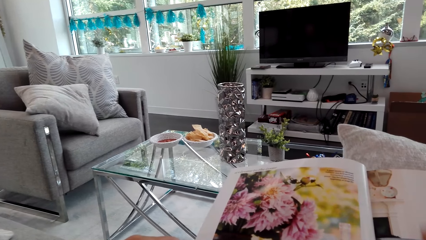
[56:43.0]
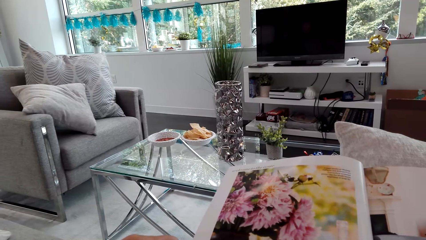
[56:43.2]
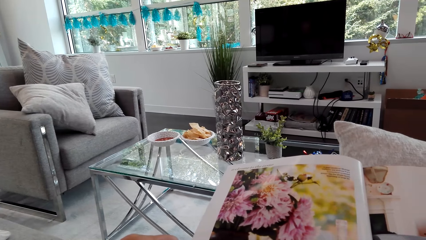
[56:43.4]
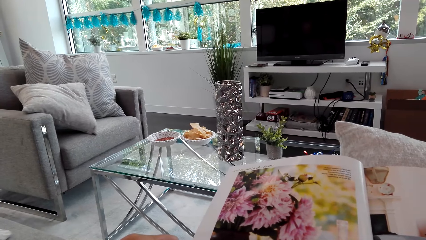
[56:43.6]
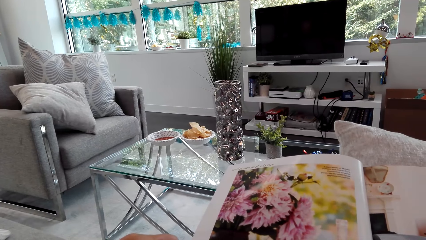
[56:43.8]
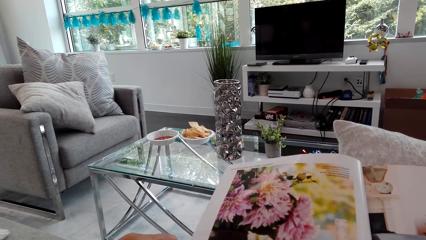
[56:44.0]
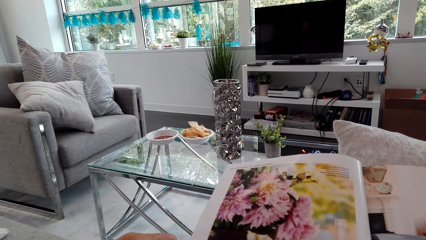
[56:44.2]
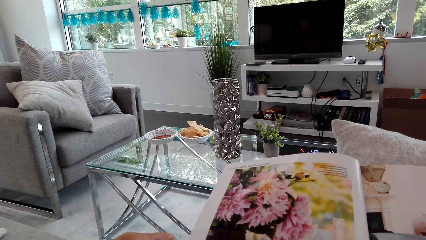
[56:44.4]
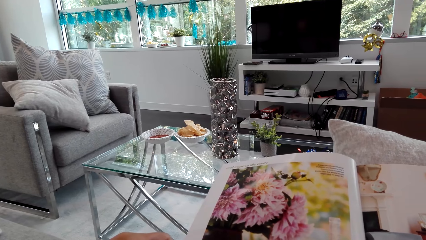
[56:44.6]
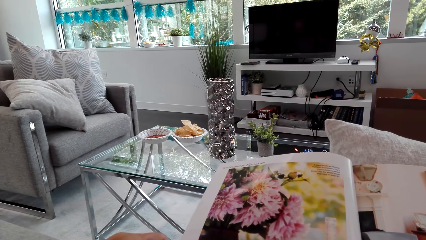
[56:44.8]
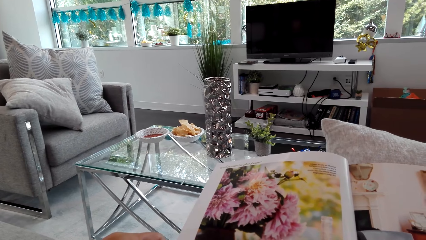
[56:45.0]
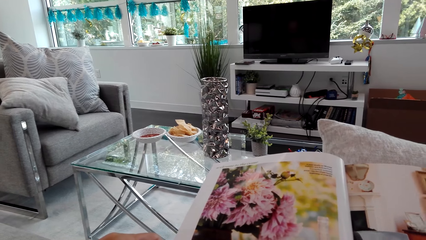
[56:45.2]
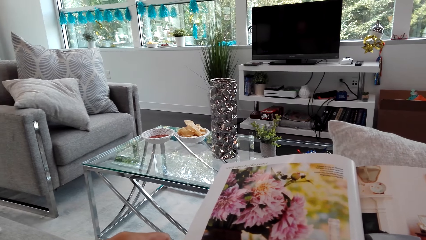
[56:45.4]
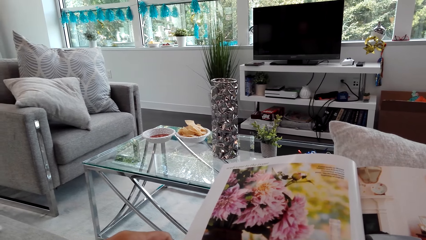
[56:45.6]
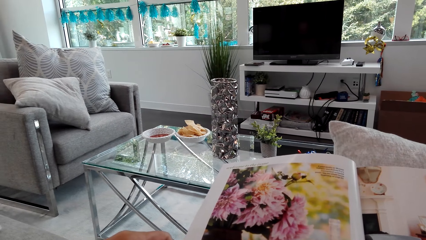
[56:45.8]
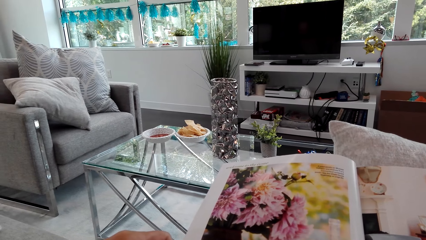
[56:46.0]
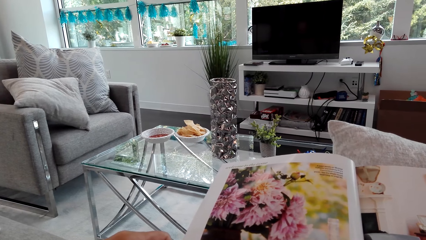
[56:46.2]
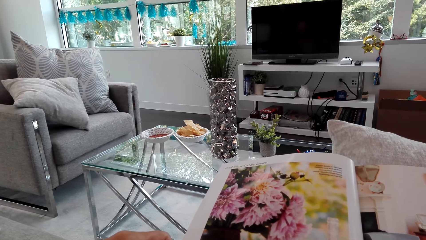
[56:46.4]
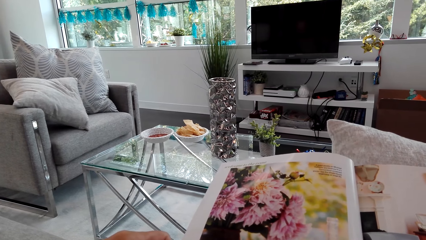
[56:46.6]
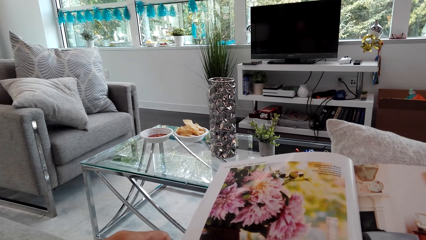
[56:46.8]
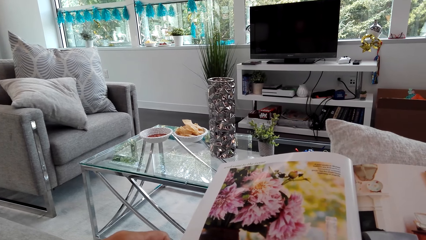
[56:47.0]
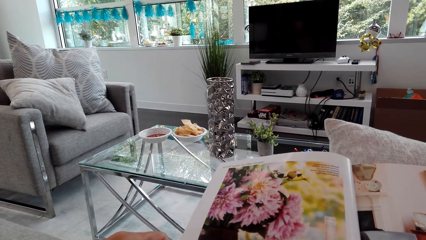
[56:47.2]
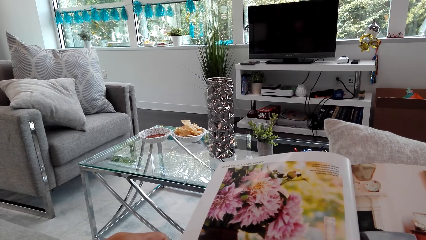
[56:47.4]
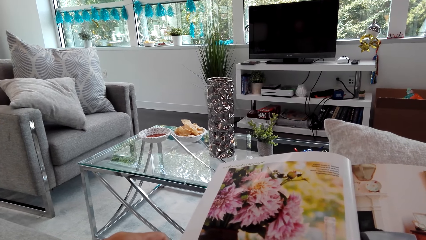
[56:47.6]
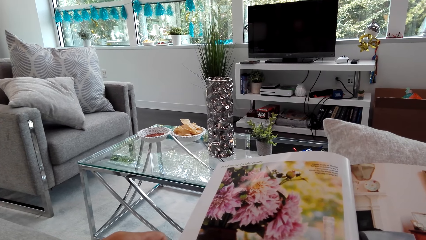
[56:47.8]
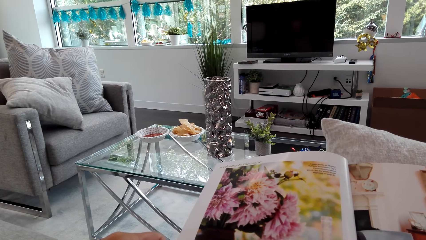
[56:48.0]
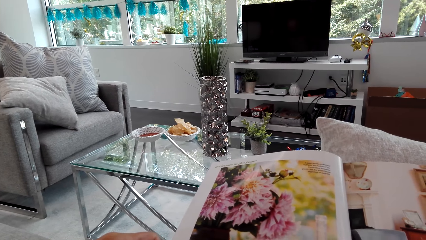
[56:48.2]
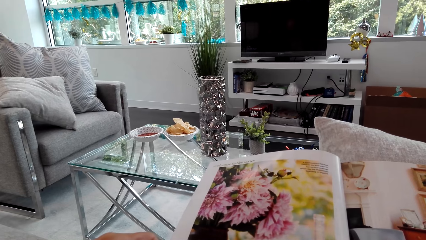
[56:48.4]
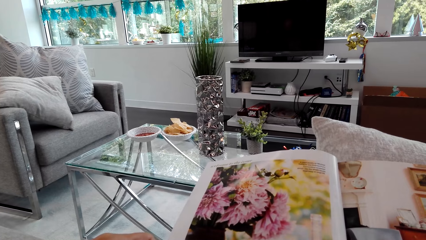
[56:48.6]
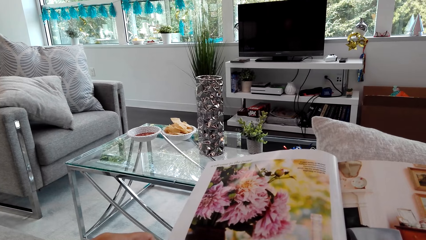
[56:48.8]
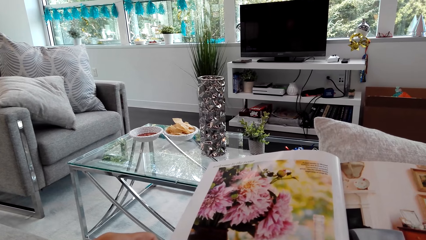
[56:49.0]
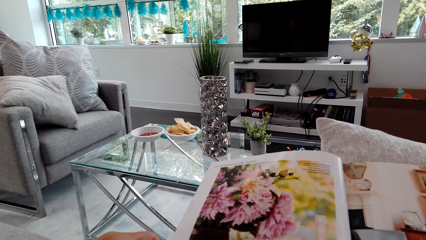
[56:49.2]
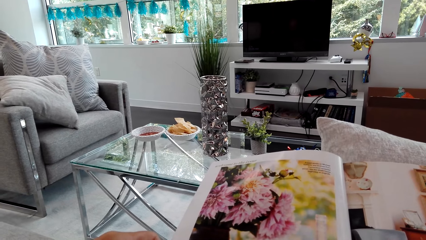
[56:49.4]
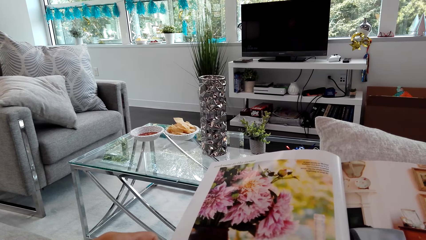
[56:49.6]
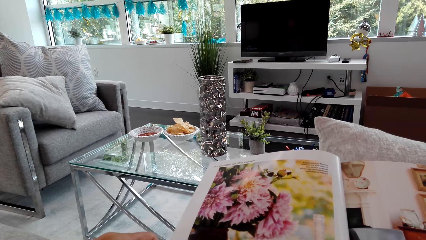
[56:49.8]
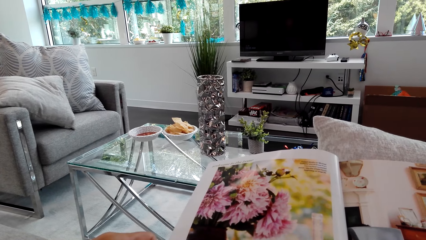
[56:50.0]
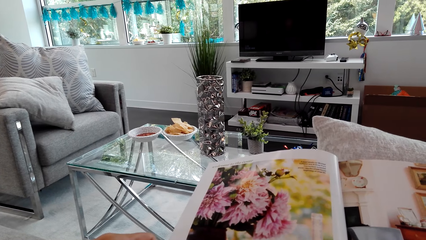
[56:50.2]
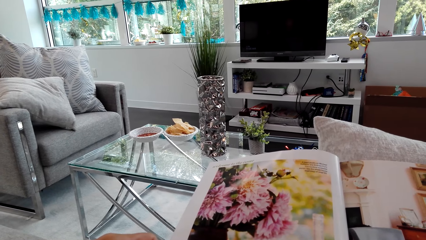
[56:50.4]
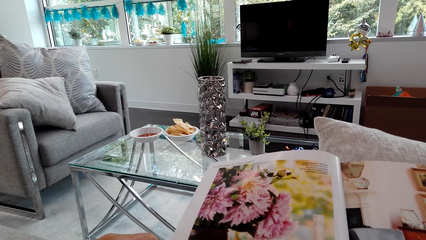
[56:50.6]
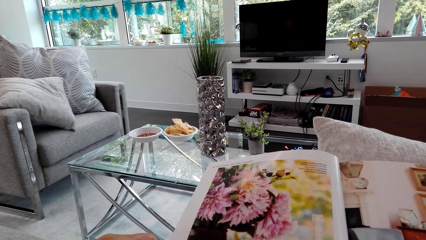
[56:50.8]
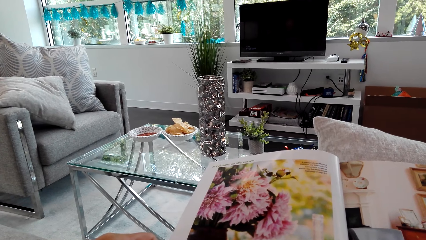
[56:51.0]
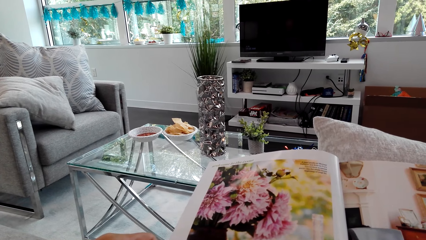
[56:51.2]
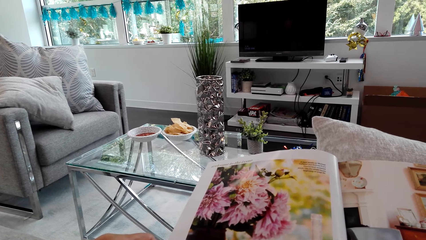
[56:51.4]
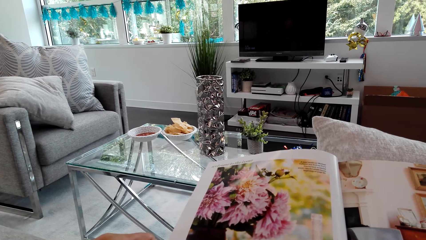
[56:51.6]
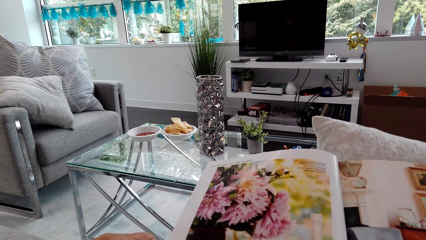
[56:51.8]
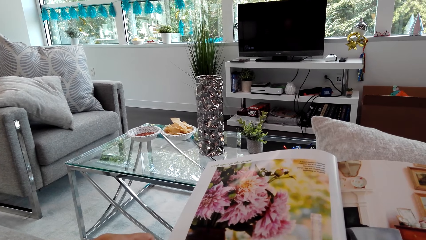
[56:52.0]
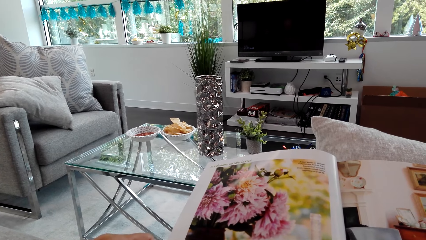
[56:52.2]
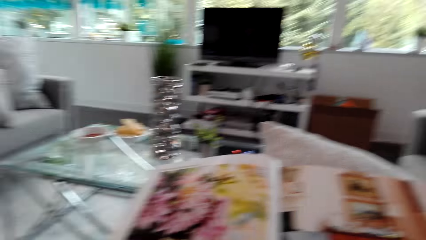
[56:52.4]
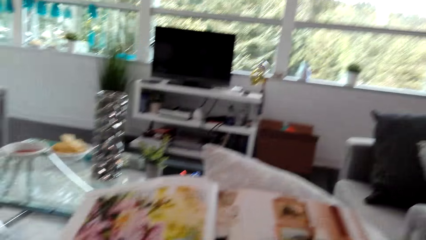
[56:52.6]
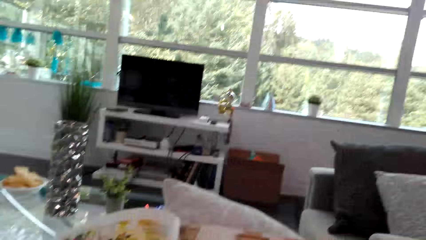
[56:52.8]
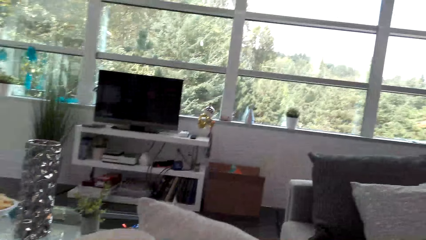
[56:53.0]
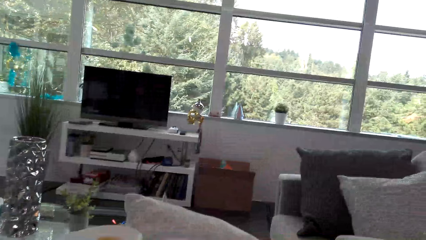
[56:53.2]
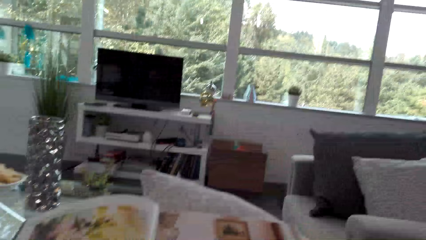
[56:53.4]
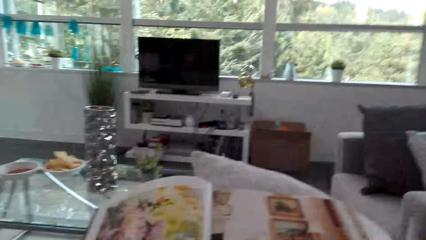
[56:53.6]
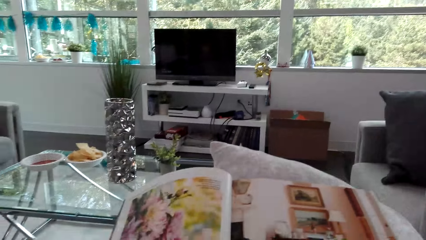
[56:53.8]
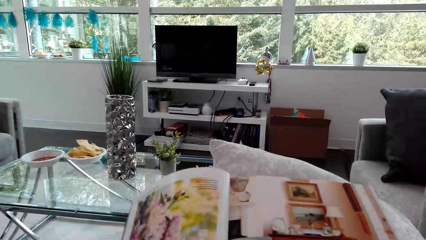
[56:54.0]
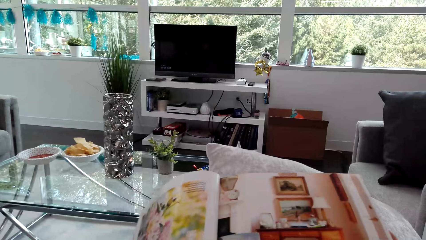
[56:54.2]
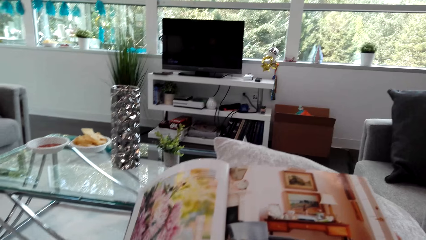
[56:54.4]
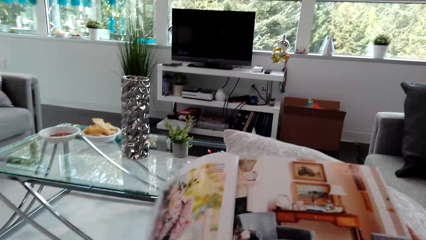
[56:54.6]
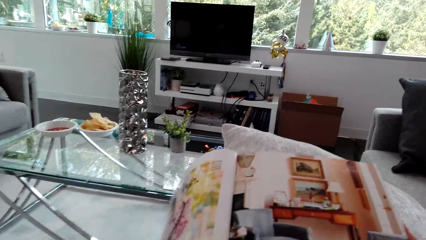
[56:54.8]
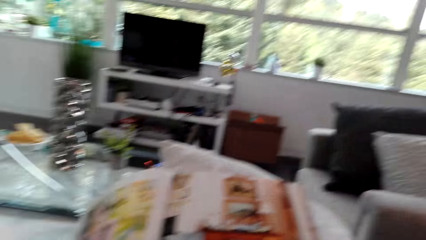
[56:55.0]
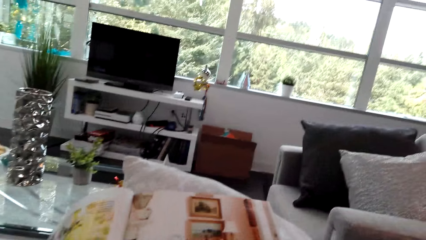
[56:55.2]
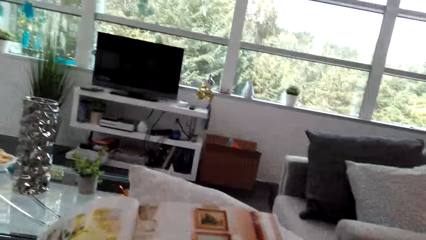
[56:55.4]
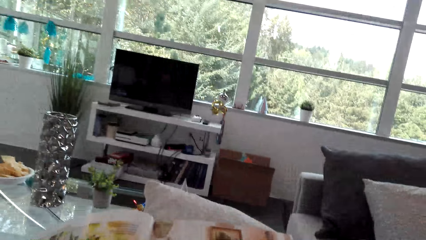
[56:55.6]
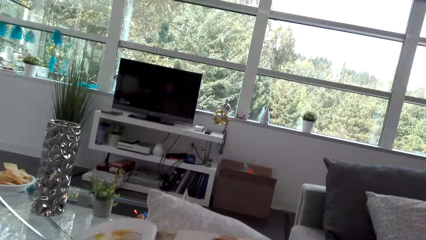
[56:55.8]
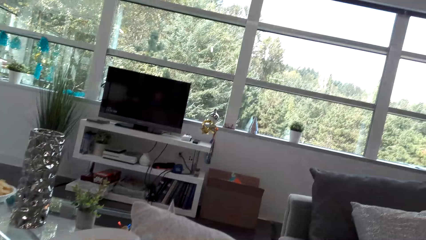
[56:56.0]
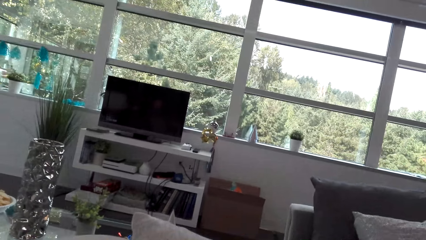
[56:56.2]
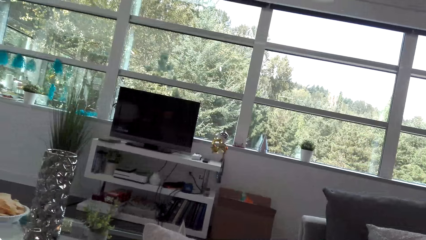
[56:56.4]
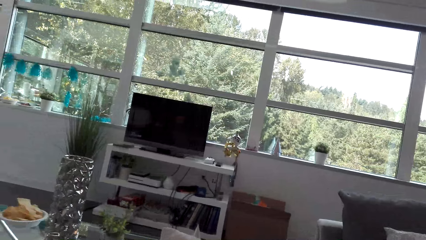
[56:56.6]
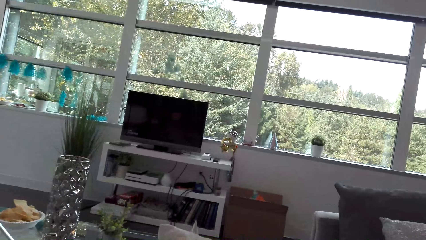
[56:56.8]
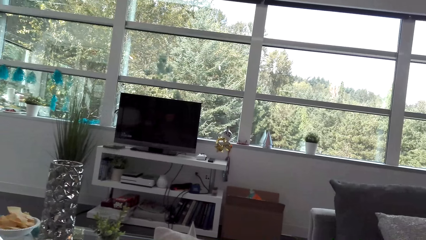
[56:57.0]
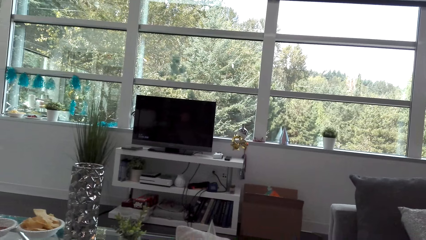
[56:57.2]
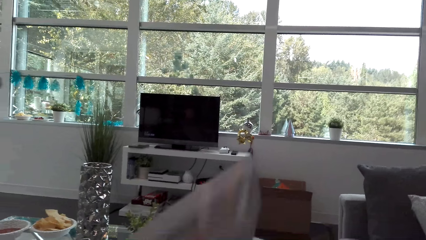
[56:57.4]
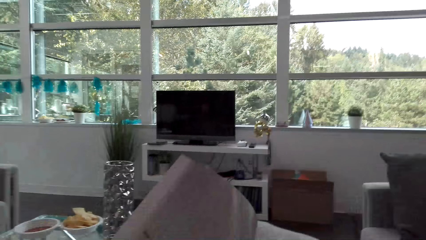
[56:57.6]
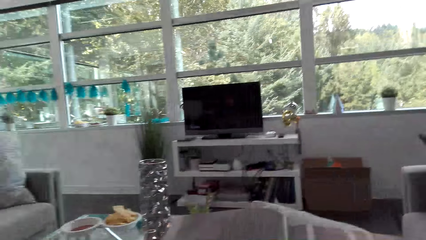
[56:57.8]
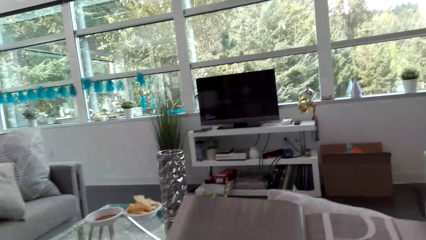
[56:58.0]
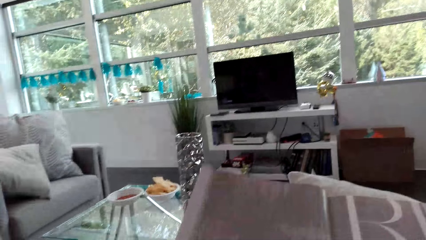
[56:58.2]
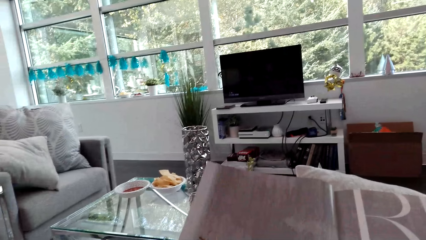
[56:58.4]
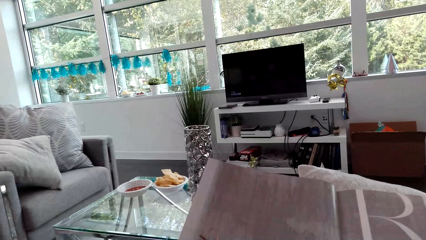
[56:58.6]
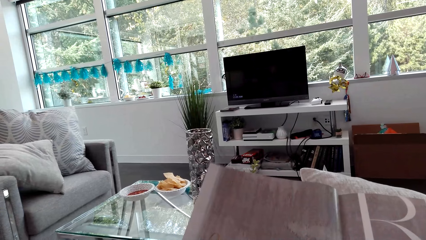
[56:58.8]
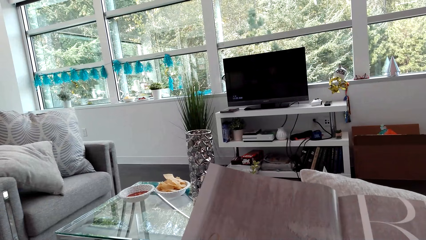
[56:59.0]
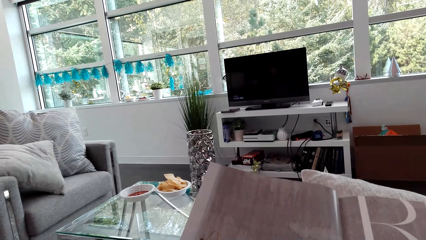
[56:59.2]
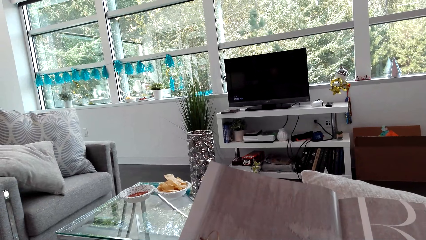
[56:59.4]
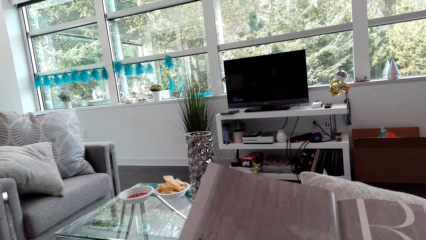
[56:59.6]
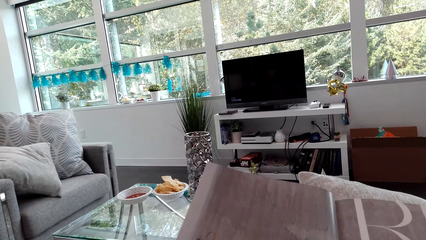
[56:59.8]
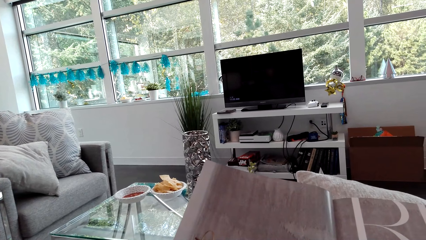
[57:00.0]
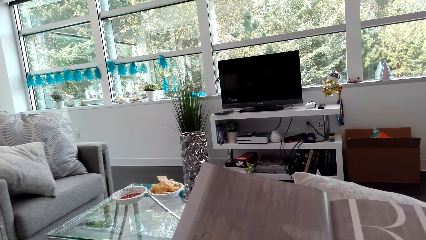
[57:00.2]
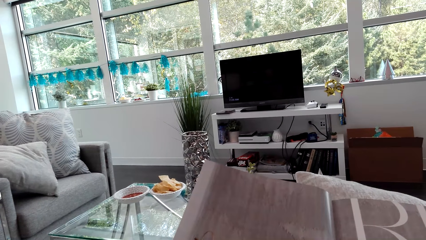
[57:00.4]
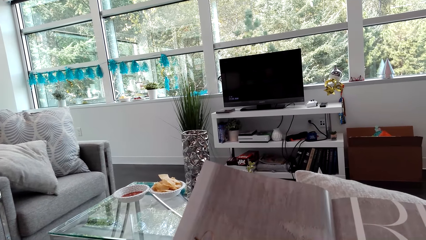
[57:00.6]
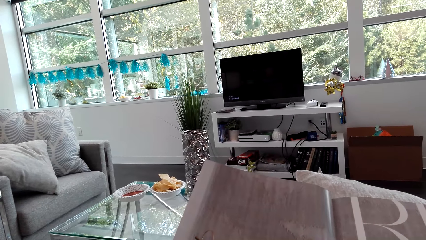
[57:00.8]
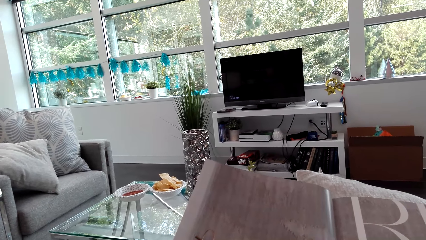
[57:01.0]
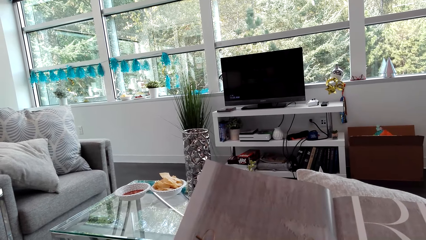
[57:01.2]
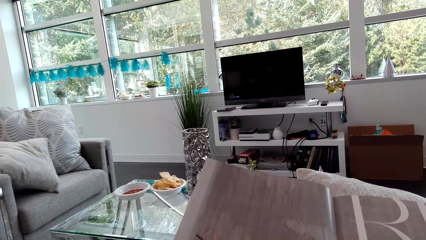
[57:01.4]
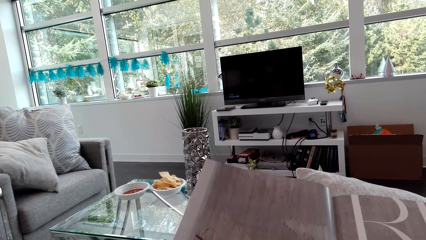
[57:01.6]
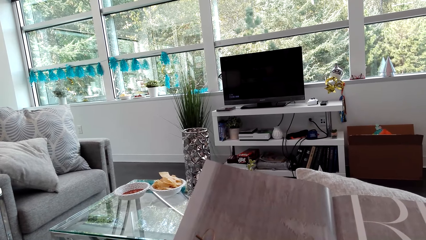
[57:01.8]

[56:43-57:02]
The camera wearer stares at the magazine. They look around. They turn a book page. They read the book.
